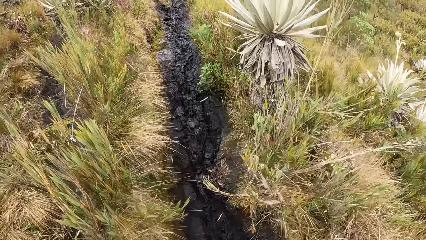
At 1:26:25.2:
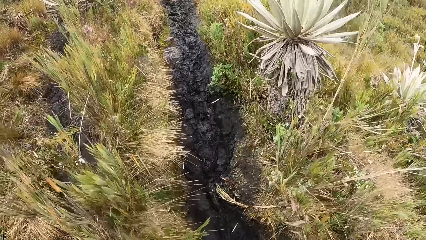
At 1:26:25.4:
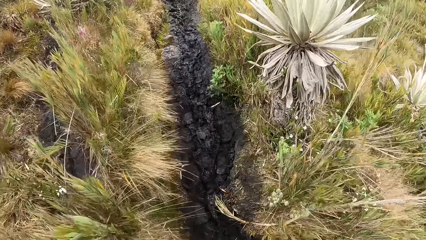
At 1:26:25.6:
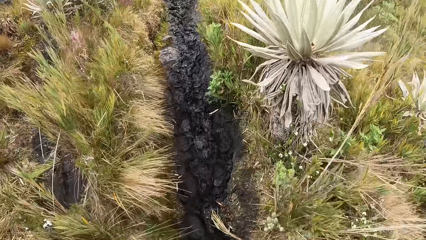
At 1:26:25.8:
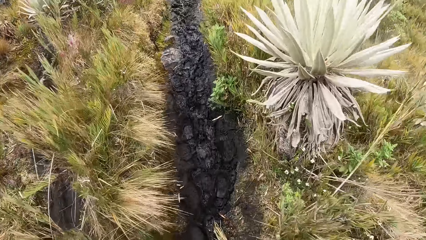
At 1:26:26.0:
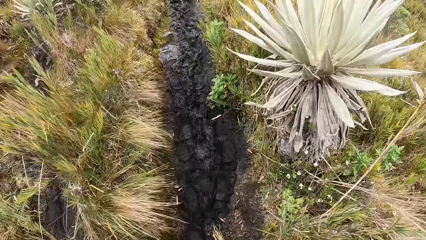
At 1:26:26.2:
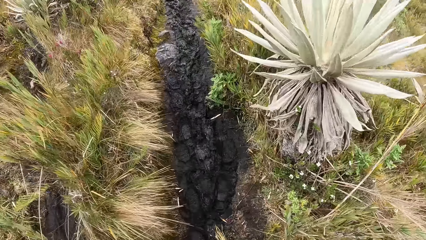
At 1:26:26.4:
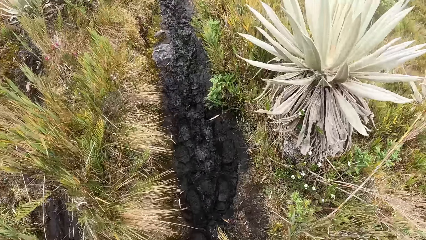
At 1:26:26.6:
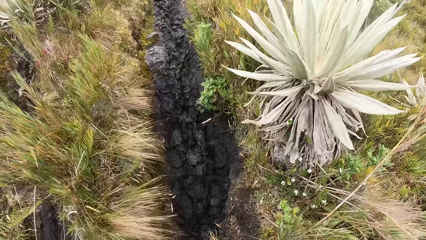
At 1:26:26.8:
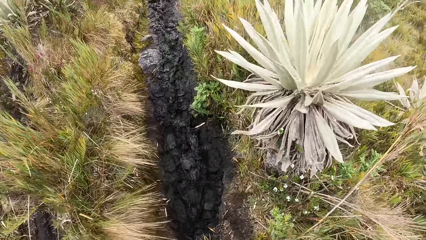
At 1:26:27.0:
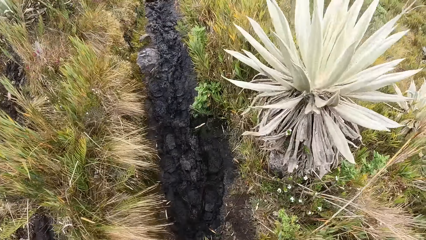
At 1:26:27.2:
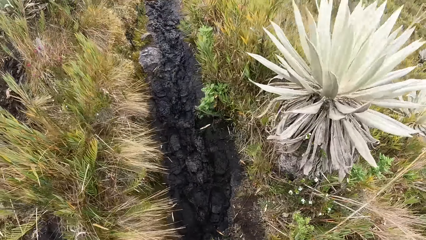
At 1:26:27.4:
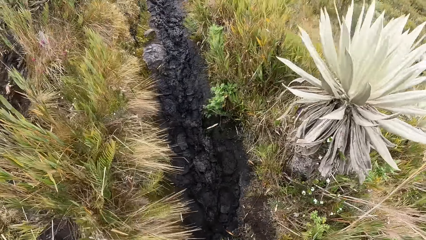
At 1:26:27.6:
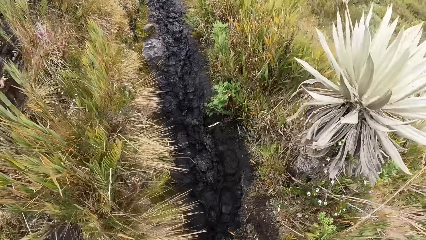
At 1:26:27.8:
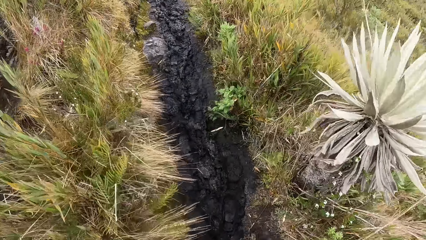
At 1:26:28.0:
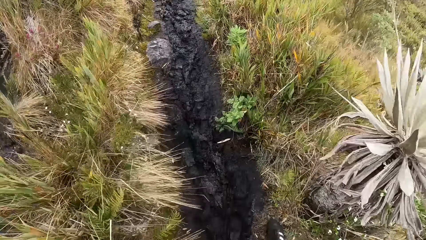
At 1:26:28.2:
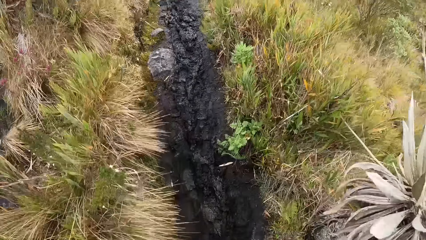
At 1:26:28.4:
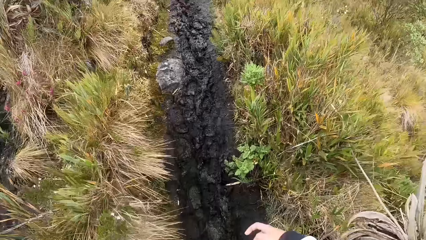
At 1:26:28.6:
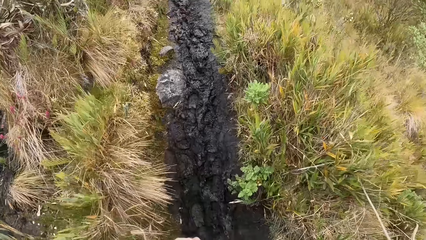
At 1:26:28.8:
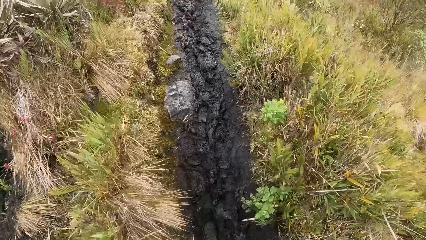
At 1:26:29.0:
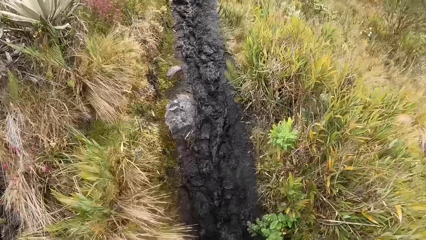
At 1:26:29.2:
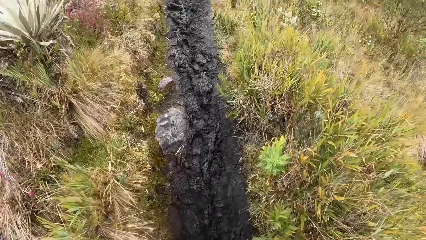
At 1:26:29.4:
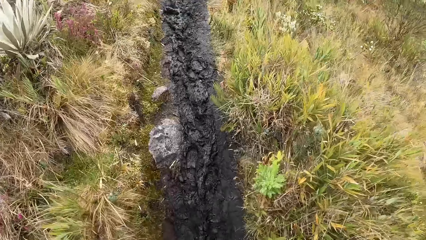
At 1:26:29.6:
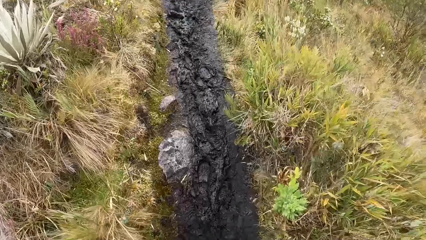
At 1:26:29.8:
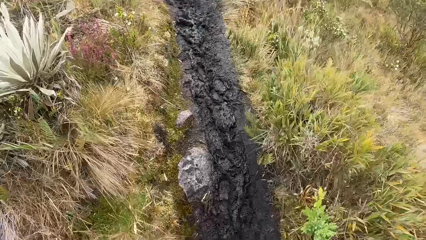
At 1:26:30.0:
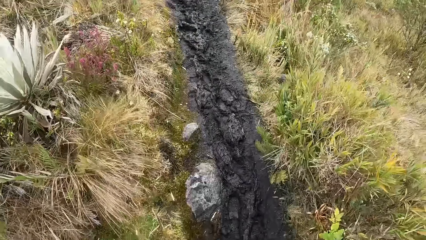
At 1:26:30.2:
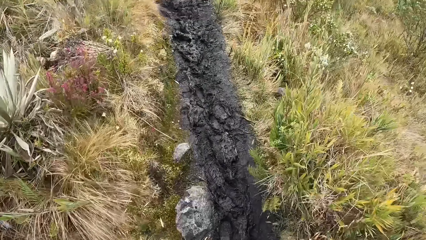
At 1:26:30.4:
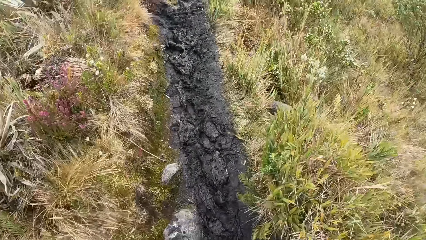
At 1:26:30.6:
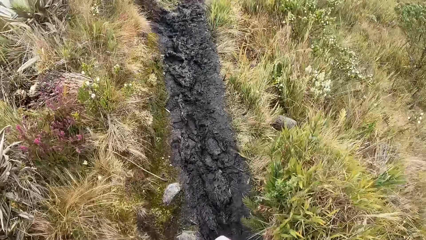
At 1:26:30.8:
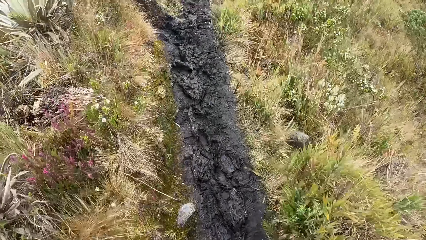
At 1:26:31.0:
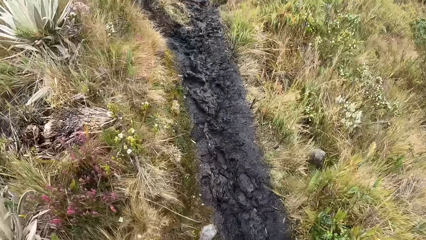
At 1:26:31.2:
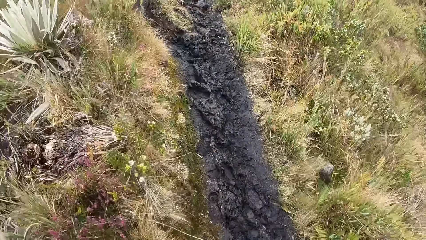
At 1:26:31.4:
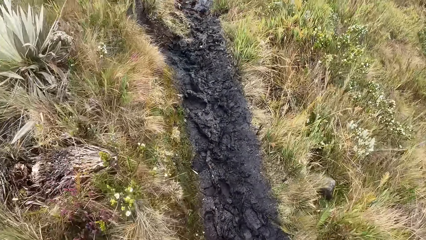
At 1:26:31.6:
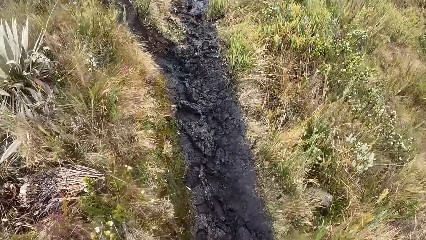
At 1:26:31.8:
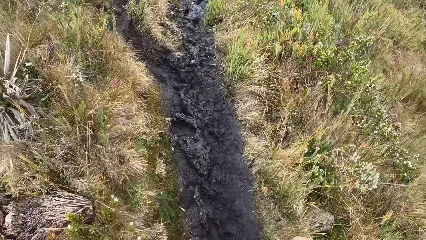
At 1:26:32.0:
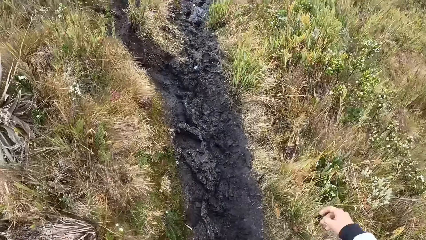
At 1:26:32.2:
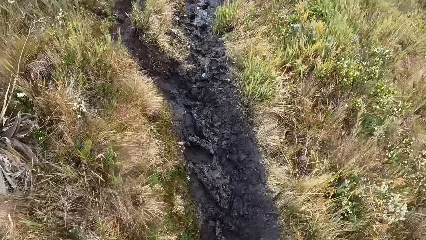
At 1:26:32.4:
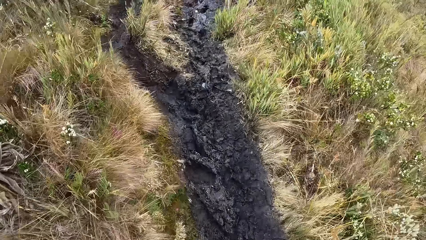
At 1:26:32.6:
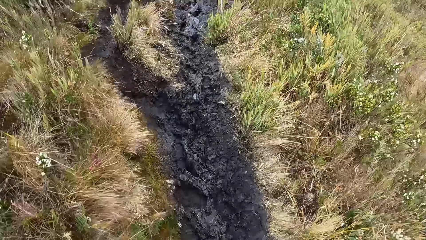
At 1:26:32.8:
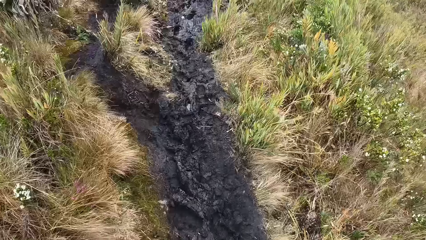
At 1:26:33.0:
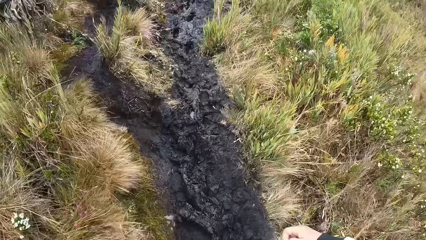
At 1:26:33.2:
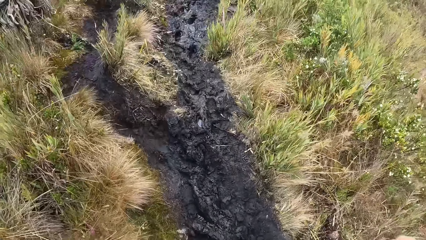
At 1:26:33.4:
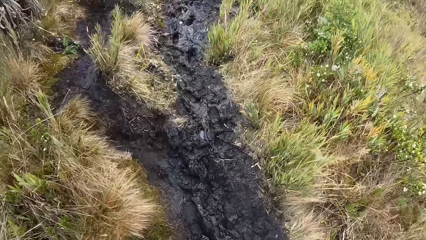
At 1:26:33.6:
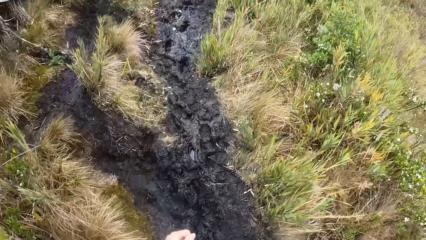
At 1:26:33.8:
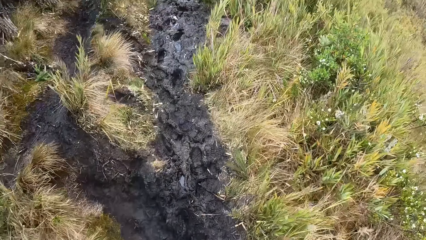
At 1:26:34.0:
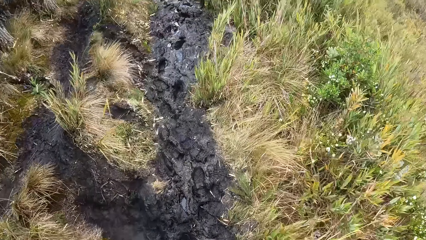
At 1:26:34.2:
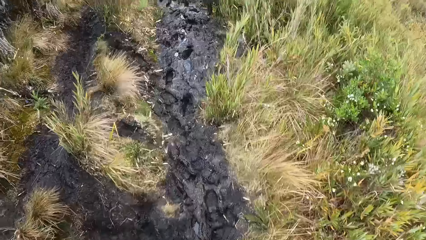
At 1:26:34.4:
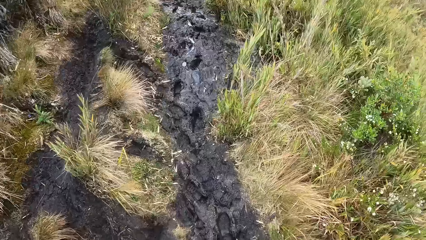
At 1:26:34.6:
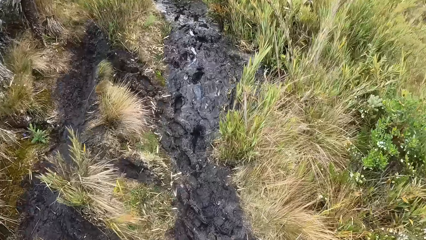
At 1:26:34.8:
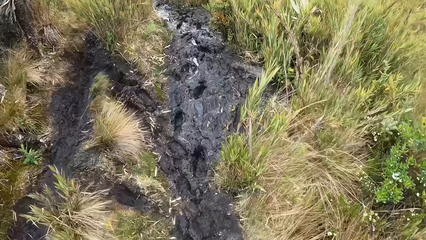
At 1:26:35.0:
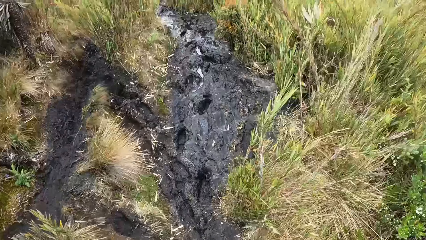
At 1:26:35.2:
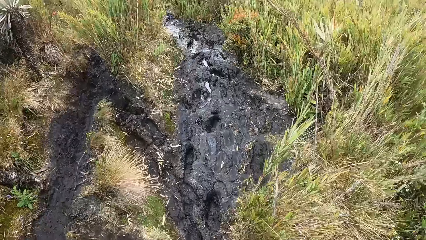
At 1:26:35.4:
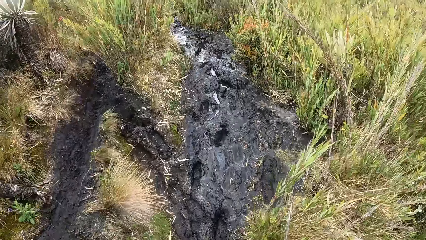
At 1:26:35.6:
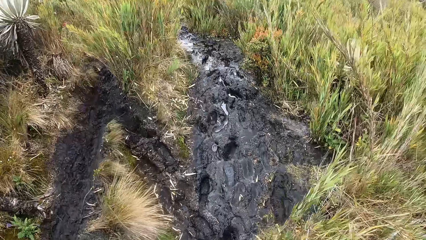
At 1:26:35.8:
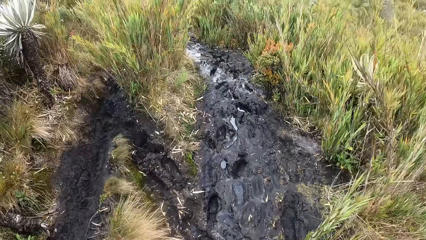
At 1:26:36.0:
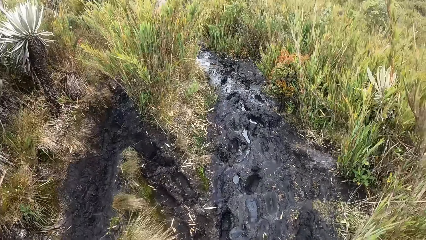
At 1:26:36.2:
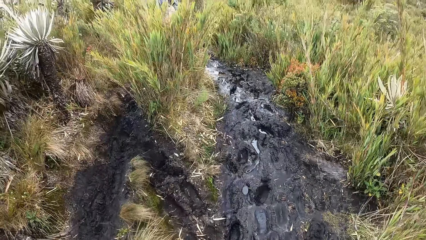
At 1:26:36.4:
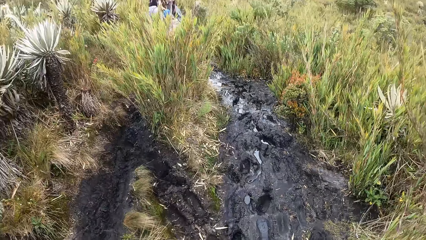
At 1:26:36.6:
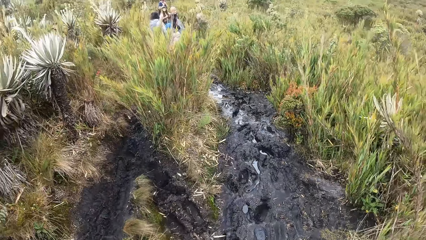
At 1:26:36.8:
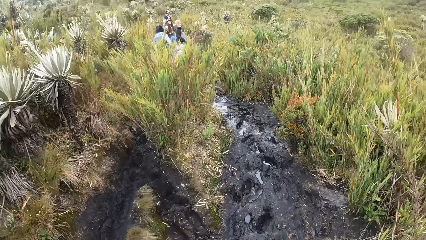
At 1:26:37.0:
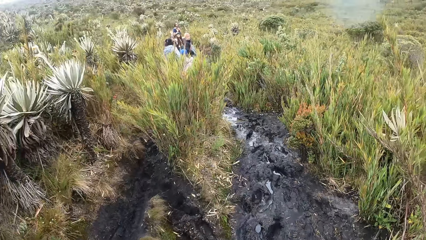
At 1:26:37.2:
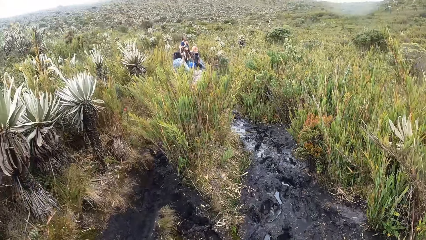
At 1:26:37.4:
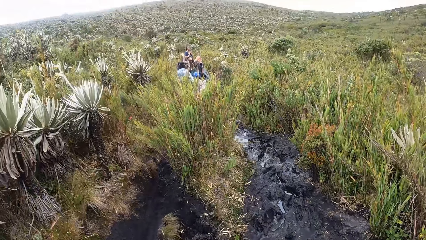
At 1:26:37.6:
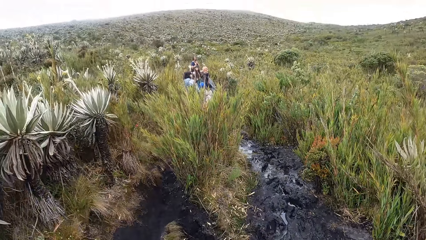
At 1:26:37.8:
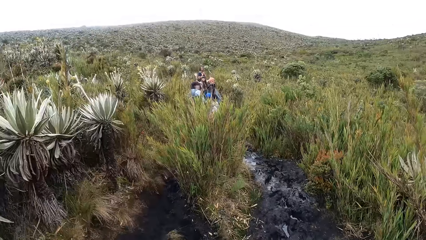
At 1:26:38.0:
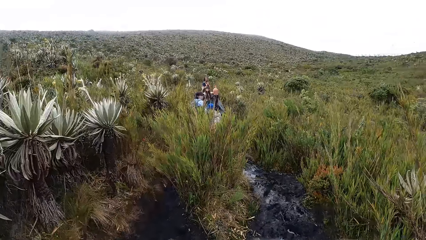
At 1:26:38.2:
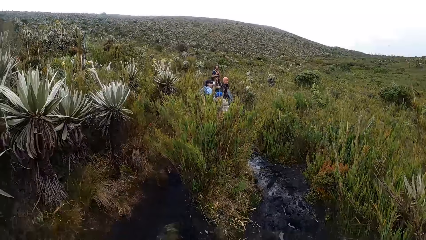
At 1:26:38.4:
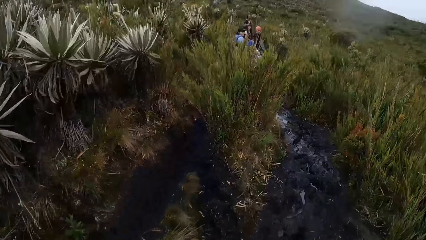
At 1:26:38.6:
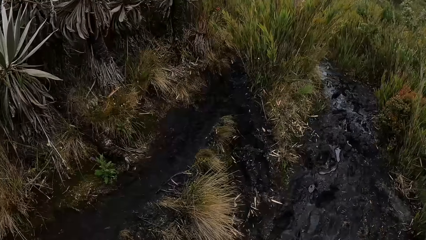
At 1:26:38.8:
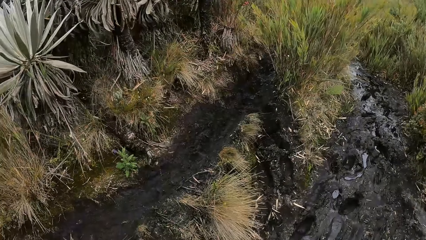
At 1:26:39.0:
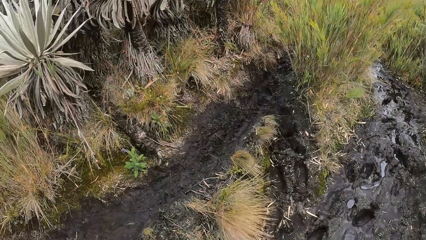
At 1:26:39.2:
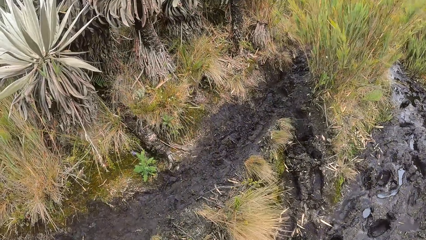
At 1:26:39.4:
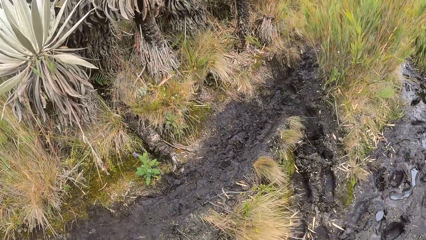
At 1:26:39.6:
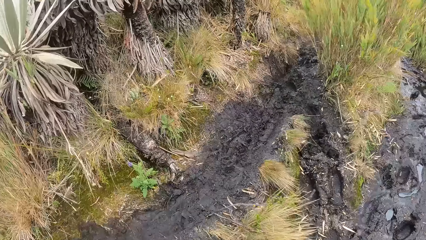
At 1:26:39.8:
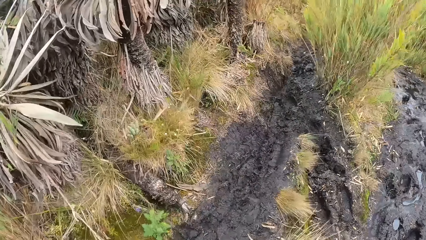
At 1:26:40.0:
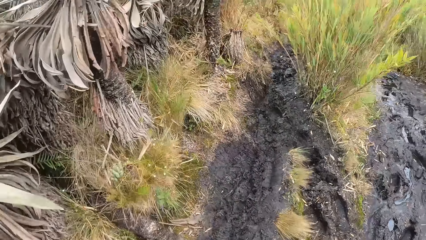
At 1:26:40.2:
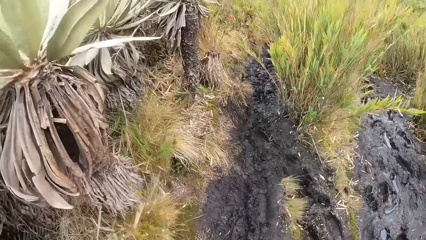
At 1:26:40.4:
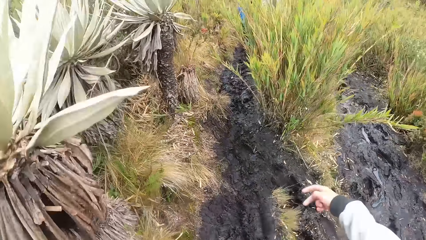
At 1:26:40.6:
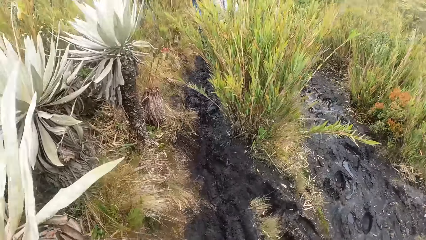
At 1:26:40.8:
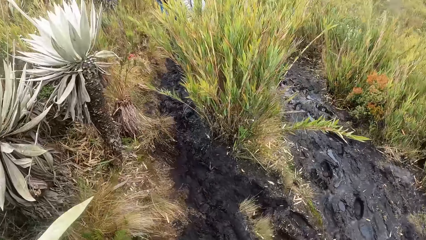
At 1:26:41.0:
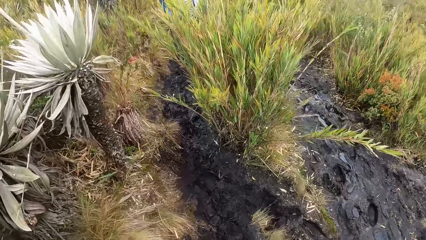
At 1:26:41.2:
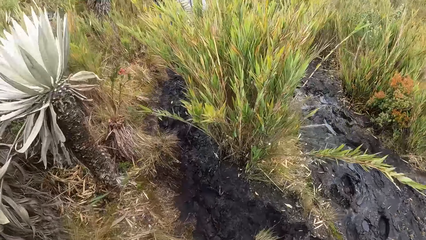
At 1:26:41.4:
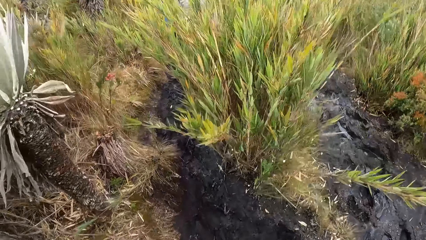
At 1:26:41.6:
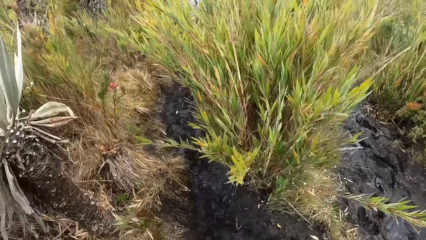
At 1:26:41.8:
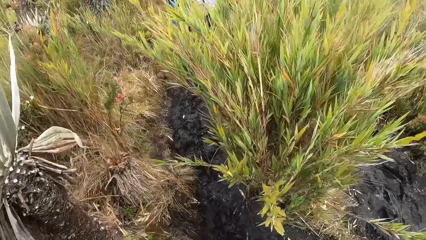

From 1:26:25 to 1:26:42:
The camera wearer walks on the grassland.
